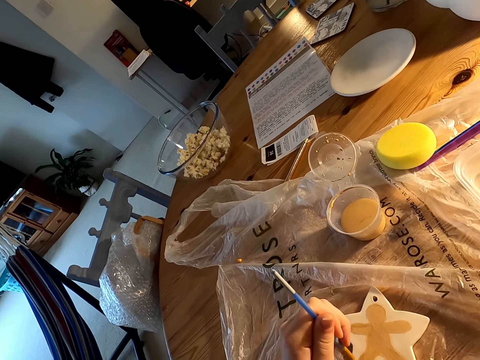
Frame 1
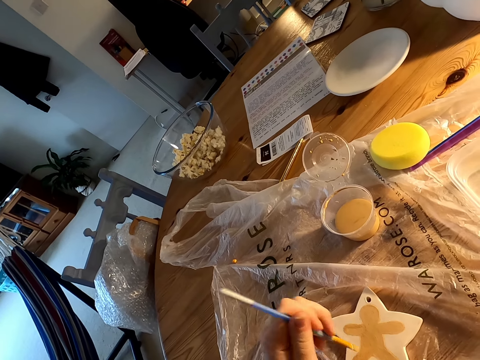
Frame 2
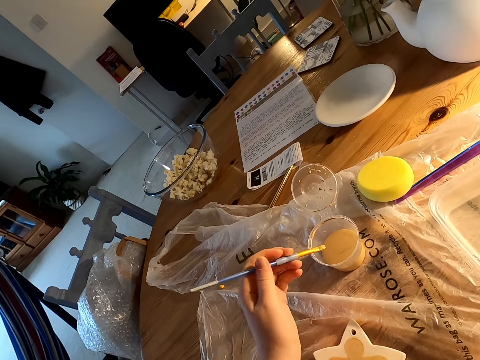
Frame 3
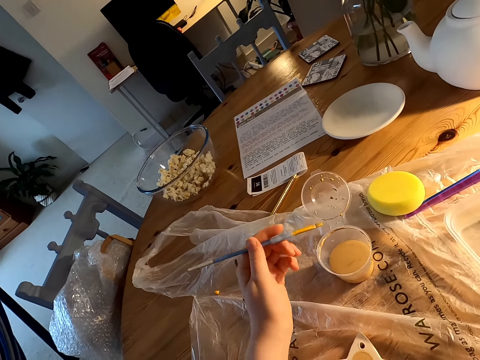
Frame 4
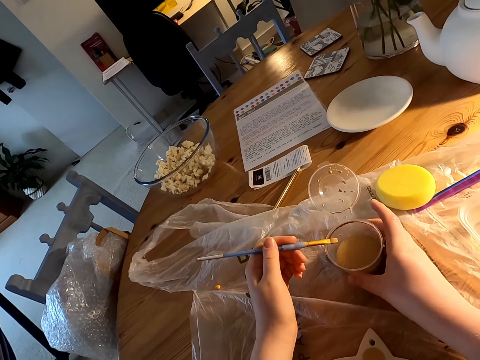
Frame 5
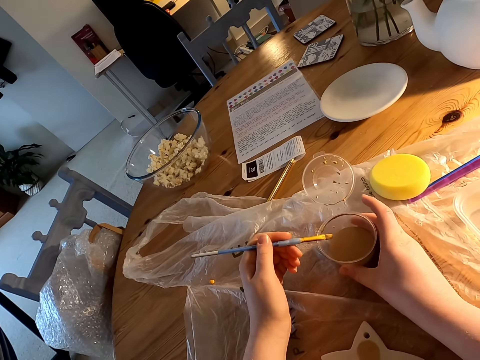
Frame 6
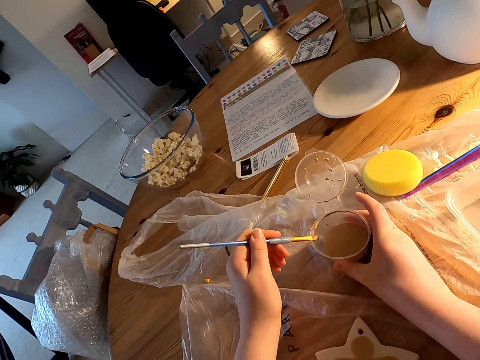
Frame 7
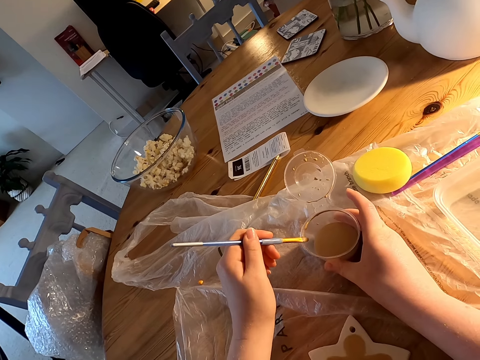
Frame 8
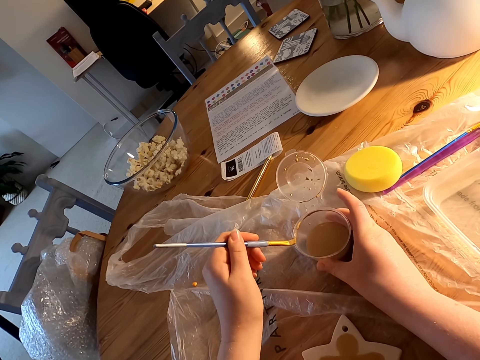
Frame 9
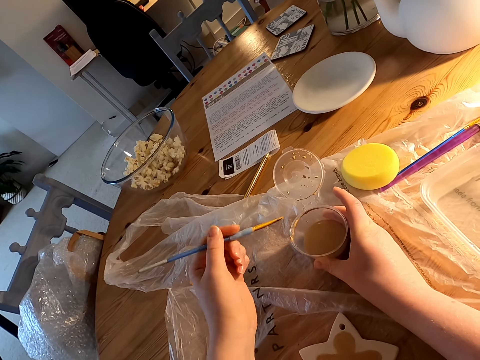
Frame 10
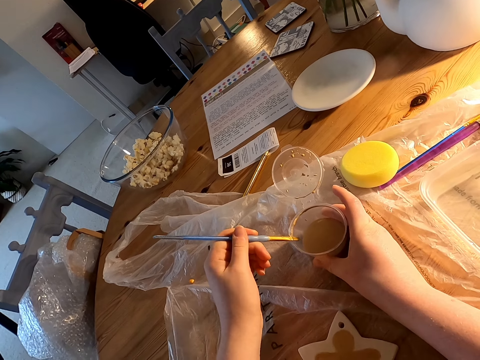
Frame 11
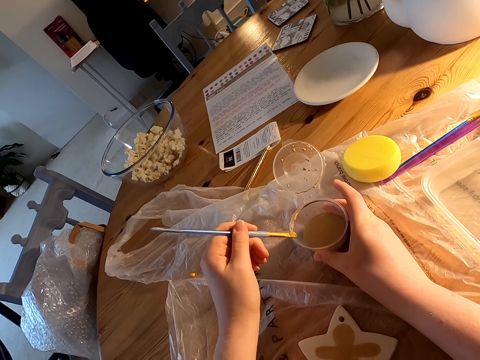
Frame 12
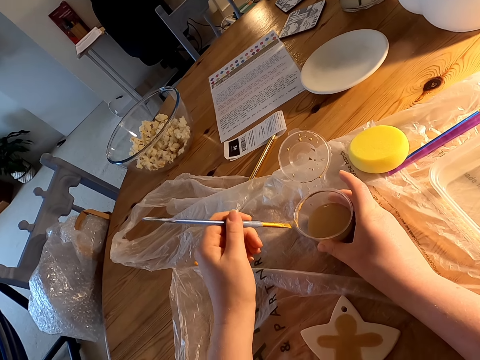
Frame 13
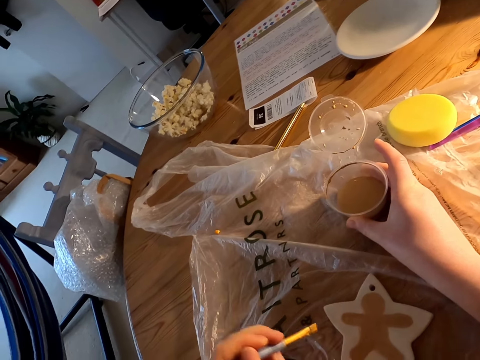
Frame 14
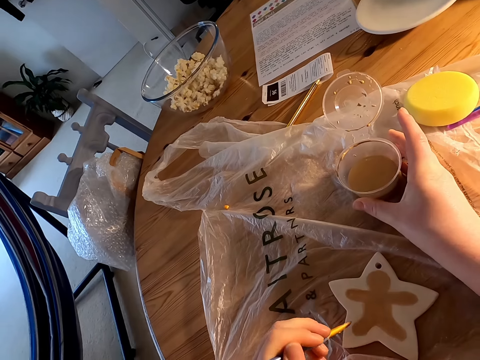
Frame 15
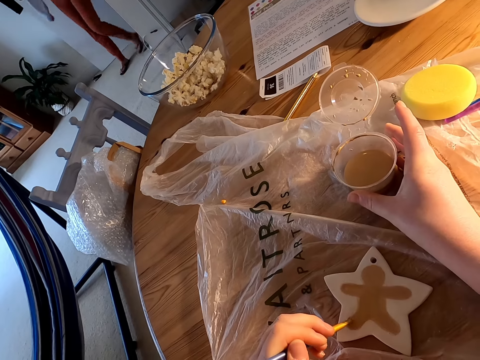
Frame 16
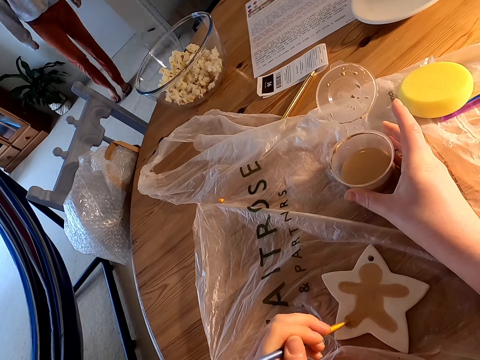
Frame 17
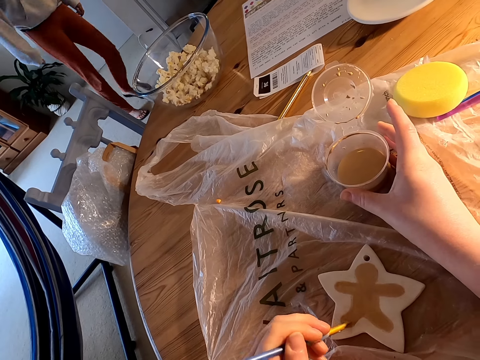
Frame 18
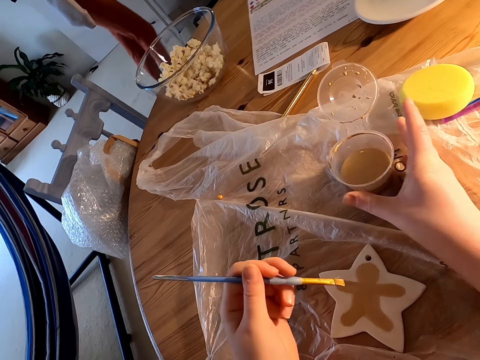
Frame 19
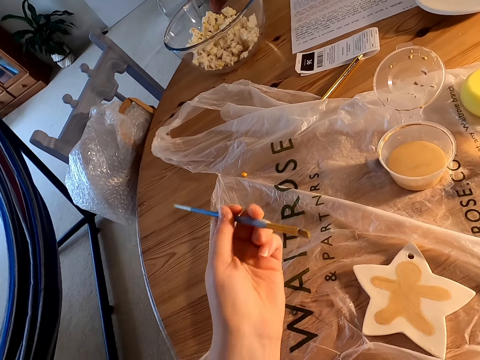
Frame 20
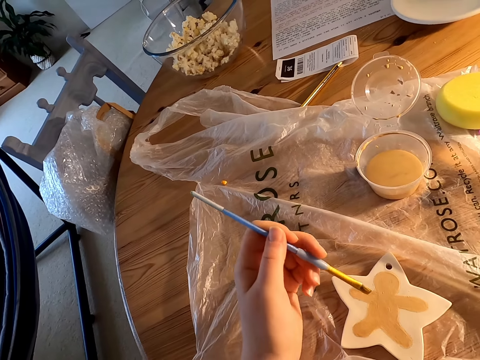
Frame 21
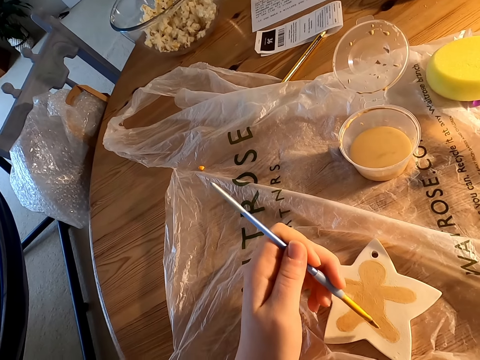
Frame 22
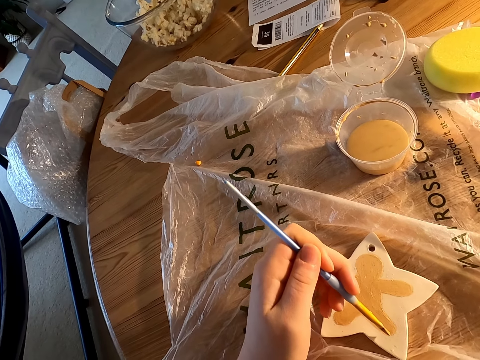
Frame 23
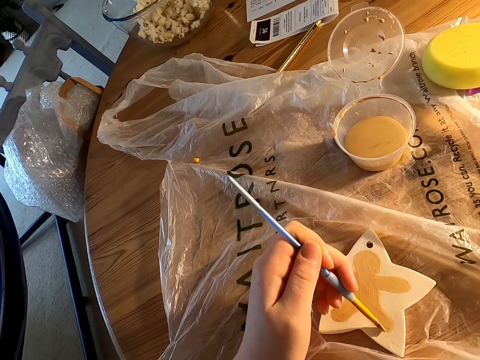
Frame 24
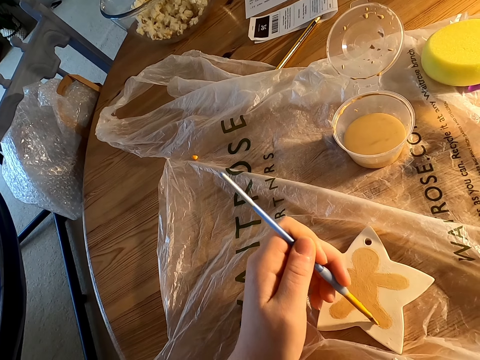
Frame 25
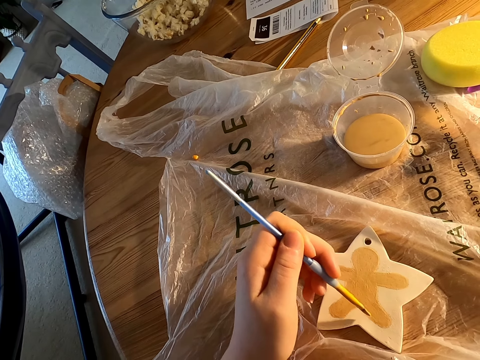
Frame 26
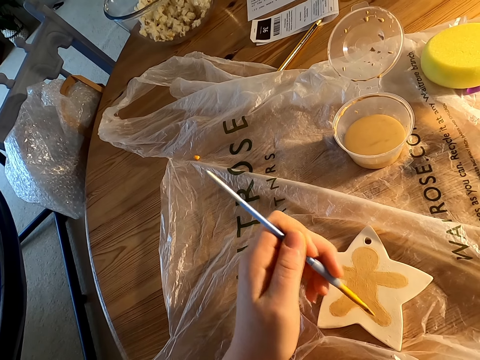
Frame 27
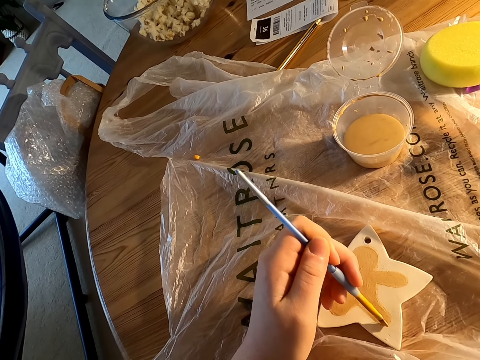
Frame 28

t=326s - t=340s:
The camera wearer paints a porcelain with a paint brush. She adjusts a tin on a table. She holds a container with her right hand. She wipes the paint brush on the tin. She paints the porcelain with the paint brush. She draws with a drawing pen using her left hand. A lady walks around a room. The camera wearer adjusts the paint brush on her hands. She paints the porcelain with the paint brush.

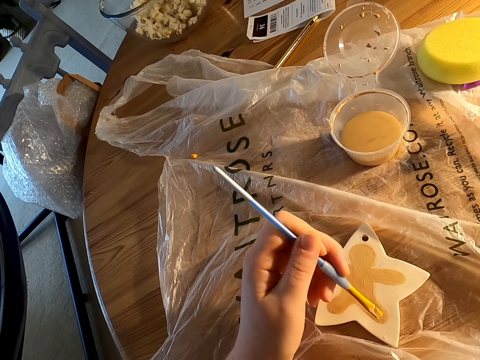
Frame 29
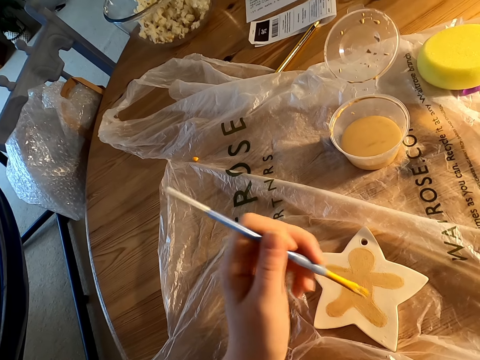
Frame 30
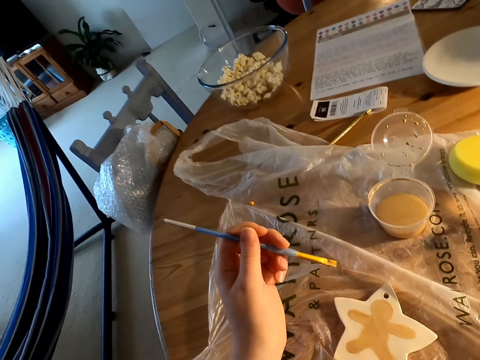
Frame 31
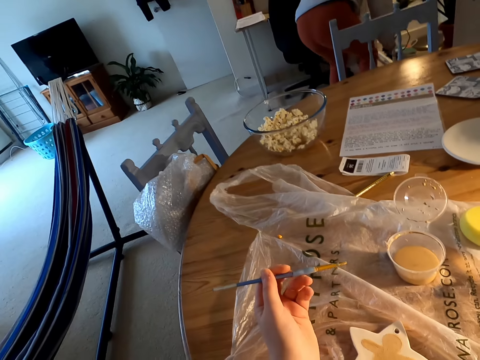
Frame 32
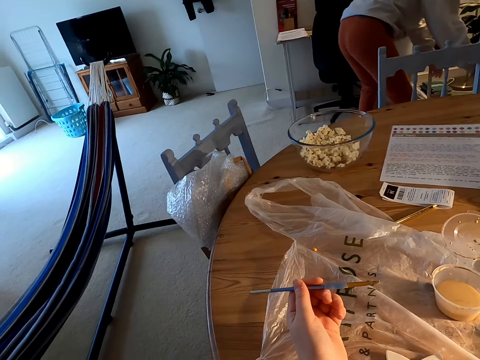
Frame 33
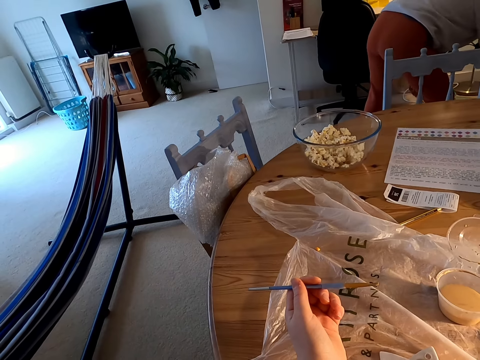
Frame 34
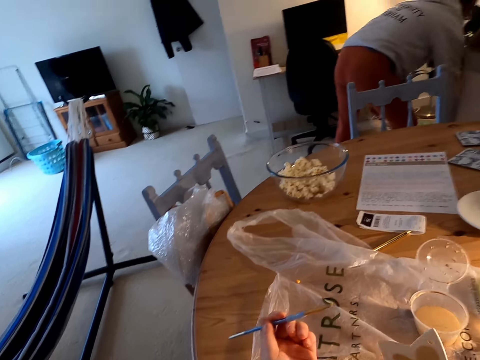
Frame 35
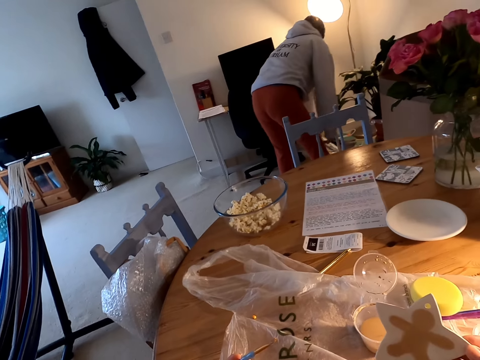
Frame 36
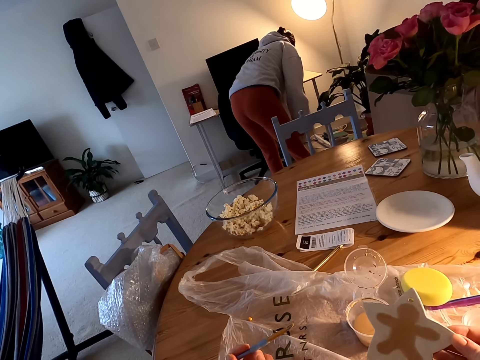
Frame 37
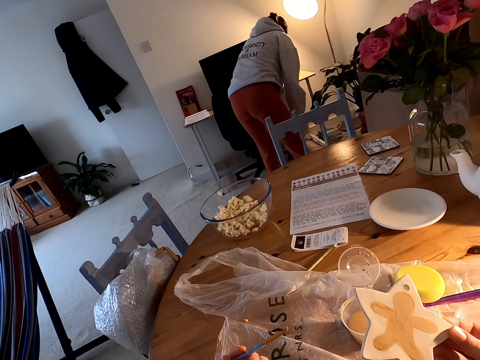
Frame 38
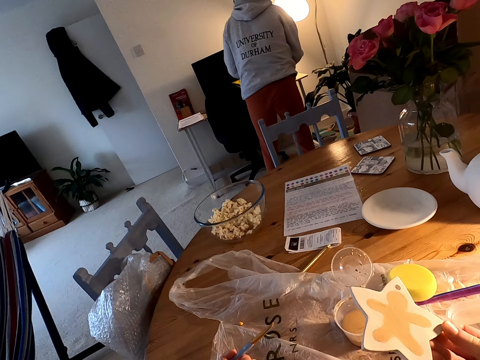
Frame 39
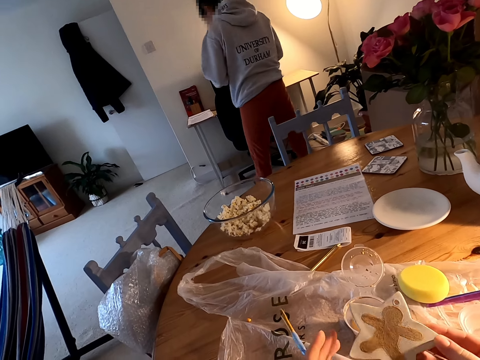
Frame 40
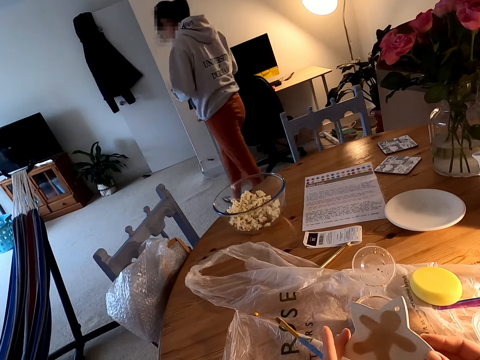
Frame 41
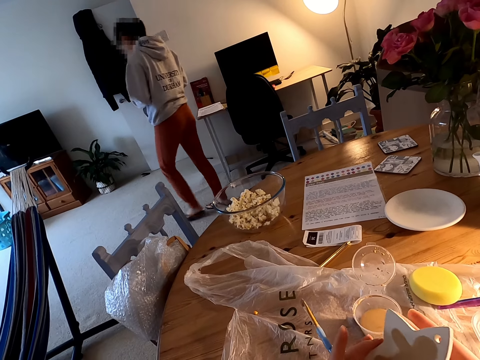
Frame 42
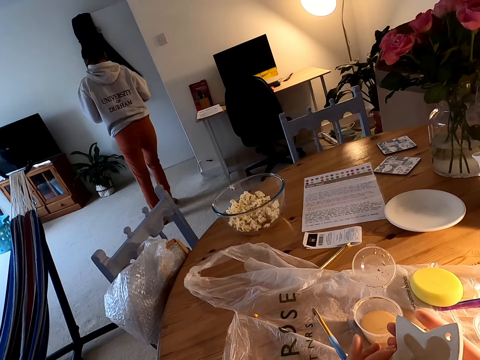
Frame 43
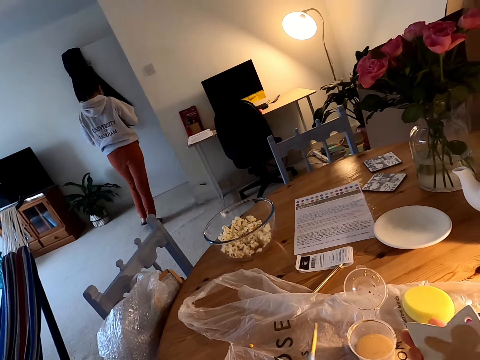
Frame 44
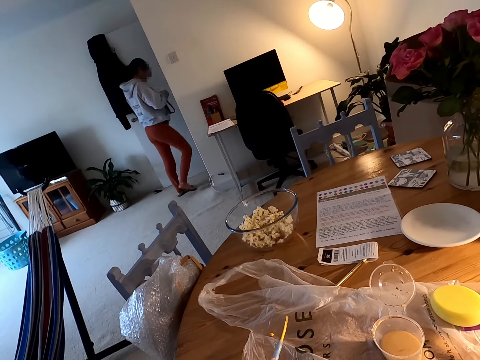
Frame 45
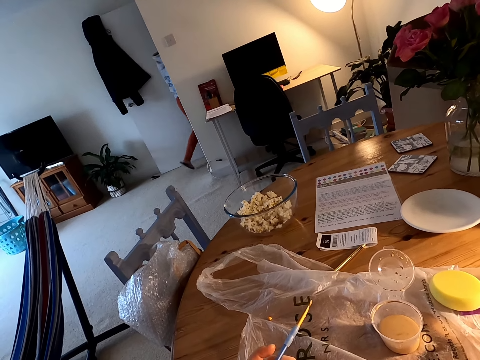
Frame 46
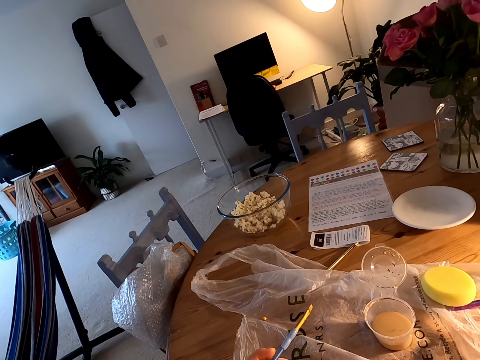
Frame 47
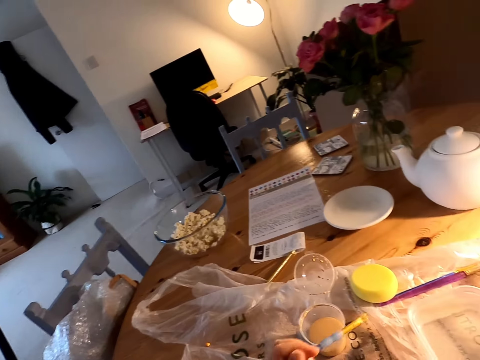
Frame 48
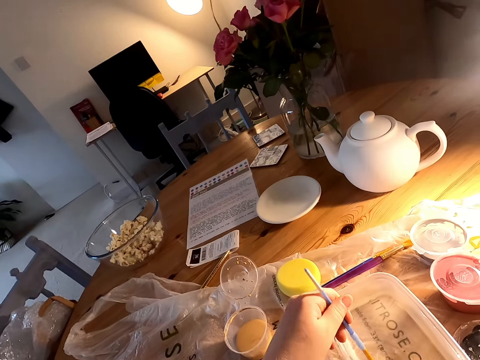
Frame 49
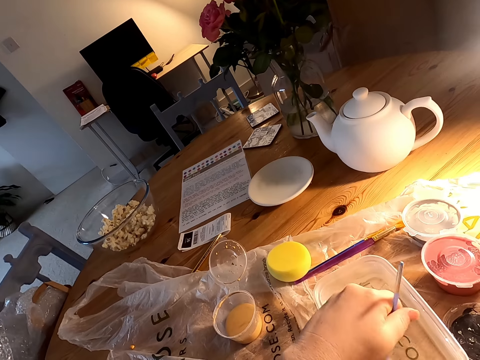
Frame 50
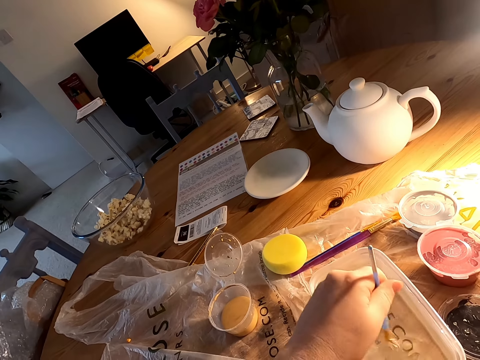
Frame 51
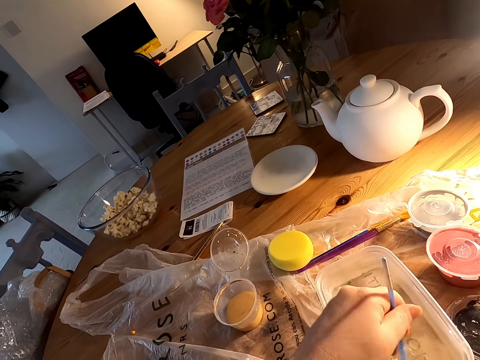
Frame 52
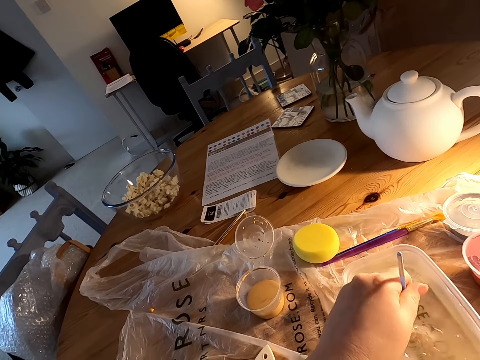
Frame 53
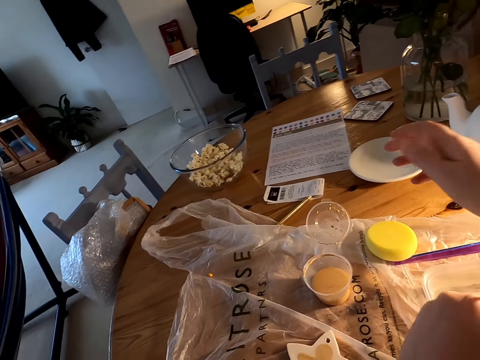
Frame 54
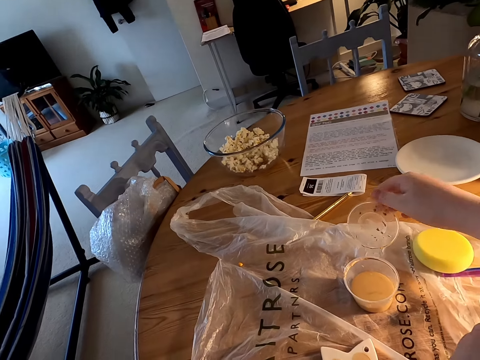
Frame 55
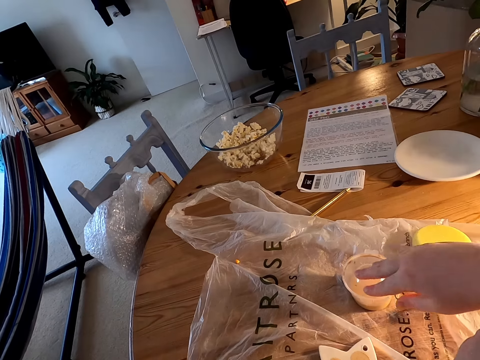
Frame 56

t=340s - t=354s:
The camera wearer adjusts a paint brush on her hands. She looks down. She looks around a room. She looks in front. She adjusts a porcelain on her hands. A lady walks around the room. The camera wearer looks around the room. She dips the paint brush on a can. She rinses the paint brush in the can. She rubs a pen in an ink container with her left hand. She closes a tin with a lid.
